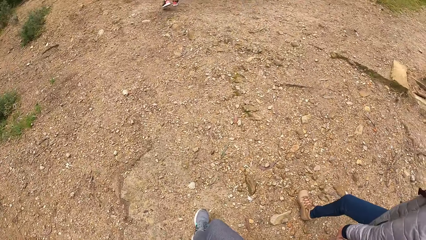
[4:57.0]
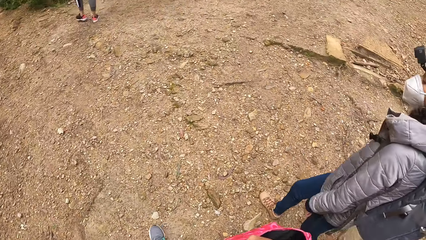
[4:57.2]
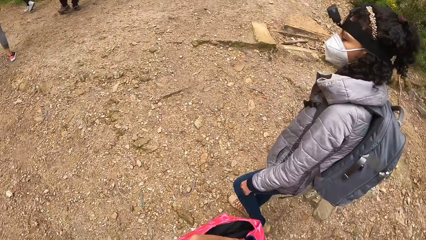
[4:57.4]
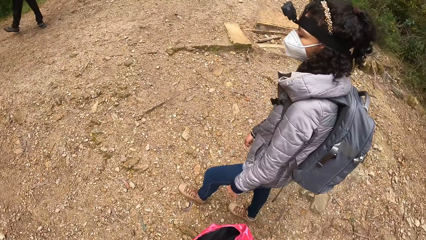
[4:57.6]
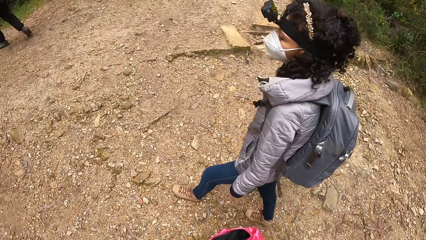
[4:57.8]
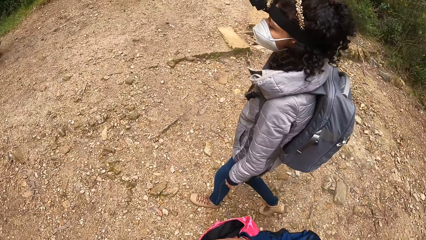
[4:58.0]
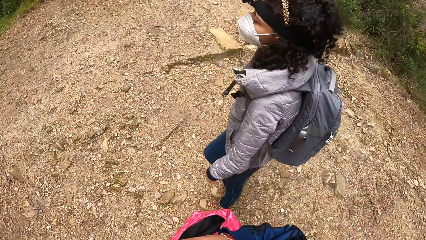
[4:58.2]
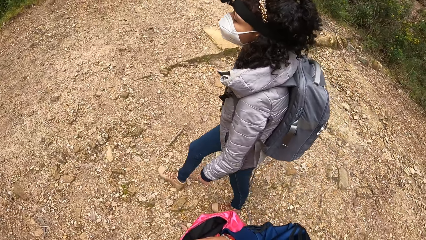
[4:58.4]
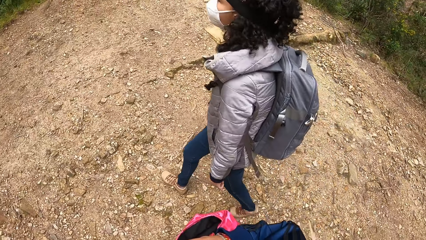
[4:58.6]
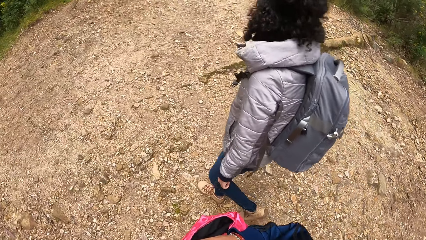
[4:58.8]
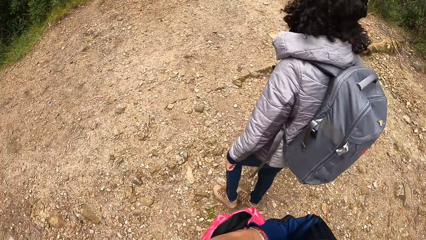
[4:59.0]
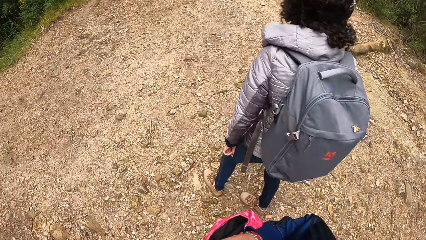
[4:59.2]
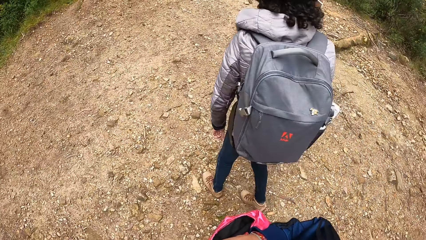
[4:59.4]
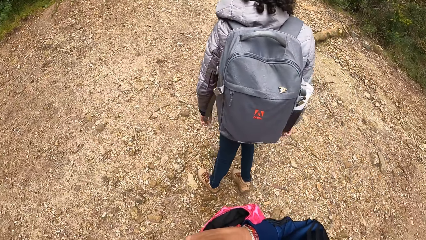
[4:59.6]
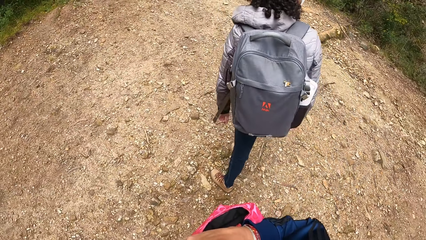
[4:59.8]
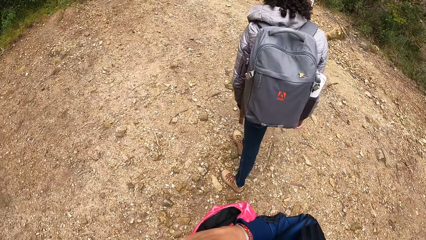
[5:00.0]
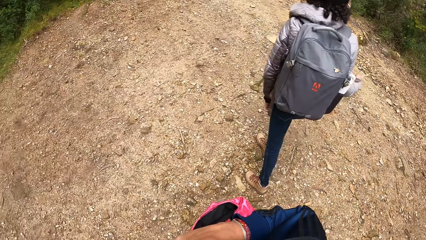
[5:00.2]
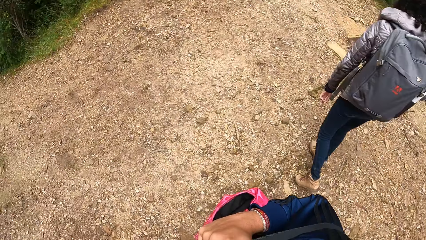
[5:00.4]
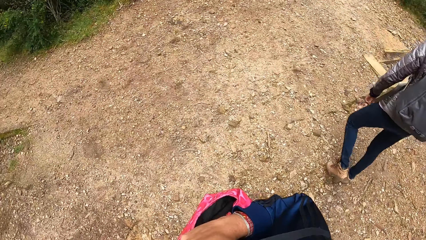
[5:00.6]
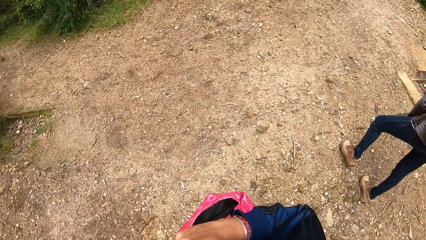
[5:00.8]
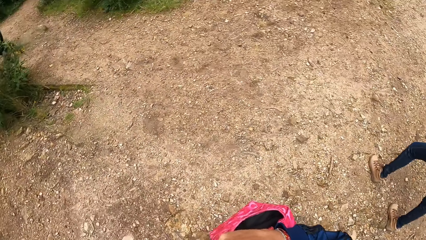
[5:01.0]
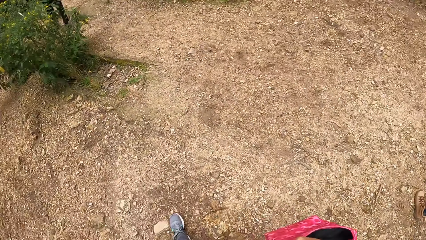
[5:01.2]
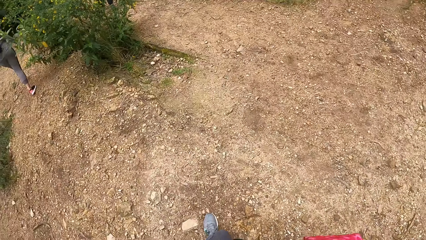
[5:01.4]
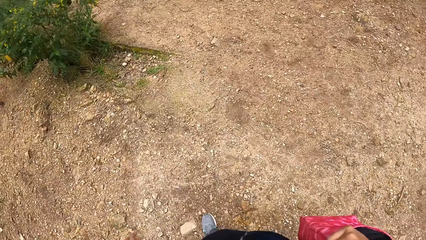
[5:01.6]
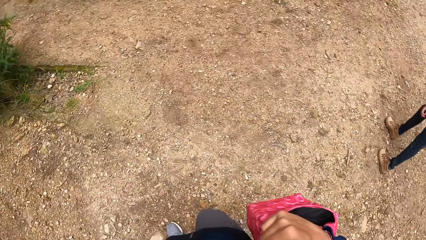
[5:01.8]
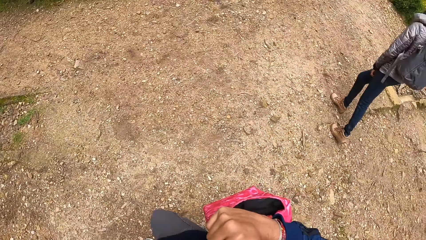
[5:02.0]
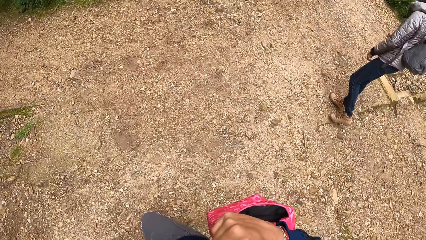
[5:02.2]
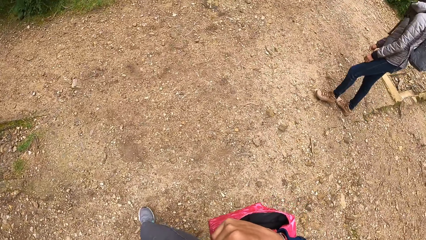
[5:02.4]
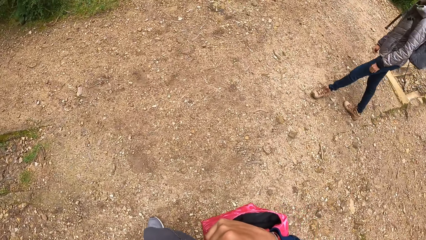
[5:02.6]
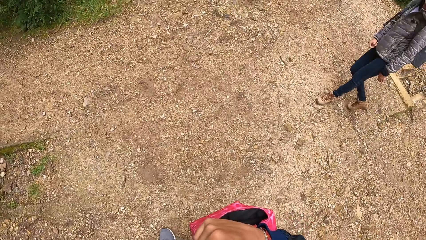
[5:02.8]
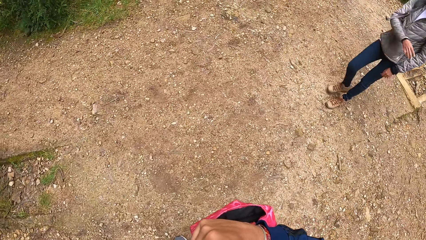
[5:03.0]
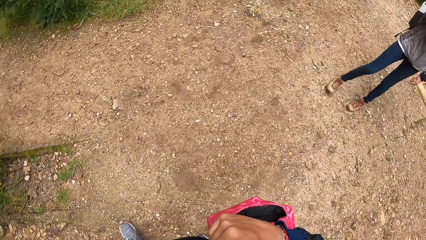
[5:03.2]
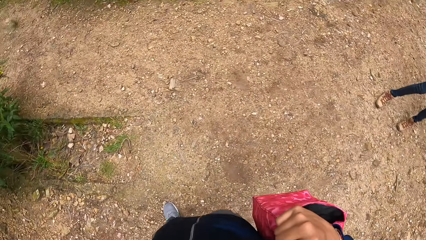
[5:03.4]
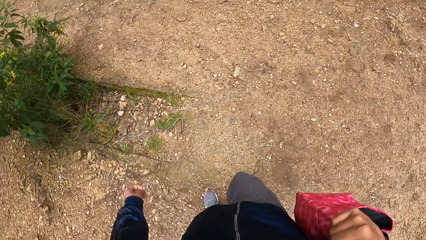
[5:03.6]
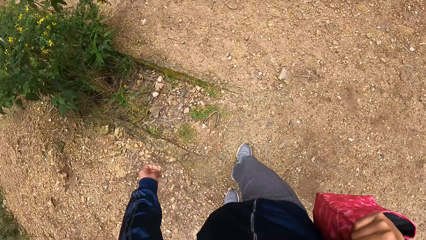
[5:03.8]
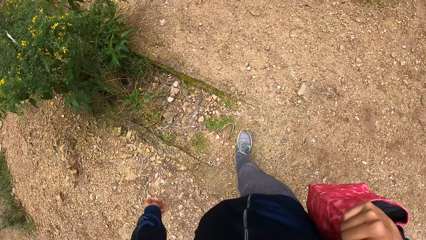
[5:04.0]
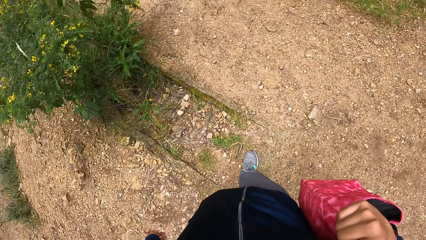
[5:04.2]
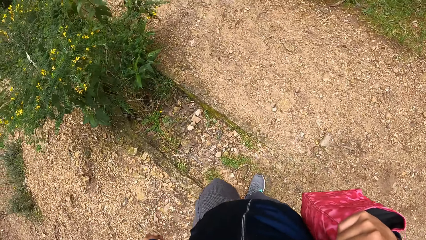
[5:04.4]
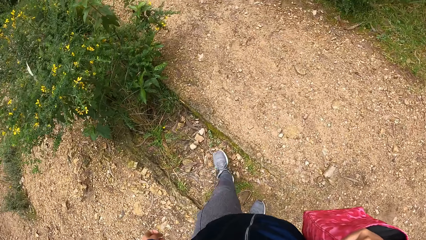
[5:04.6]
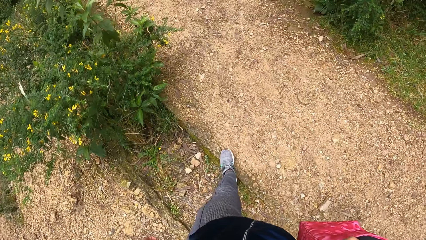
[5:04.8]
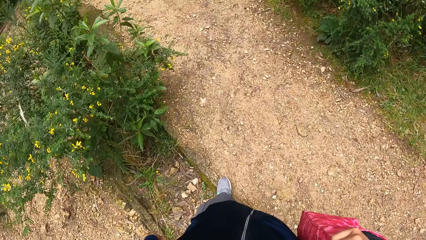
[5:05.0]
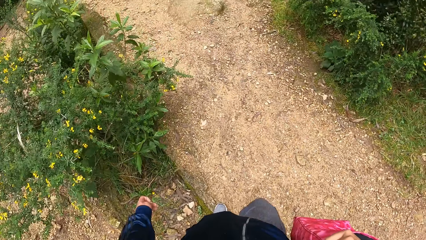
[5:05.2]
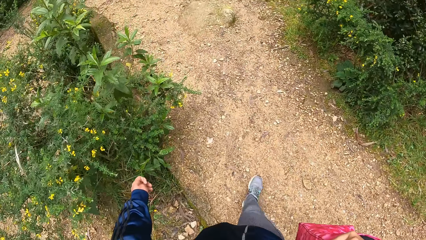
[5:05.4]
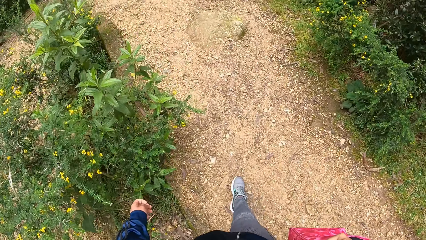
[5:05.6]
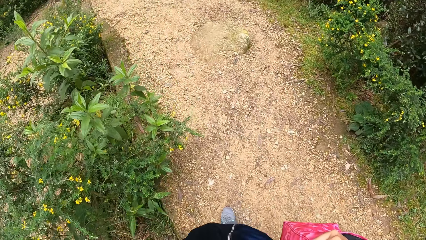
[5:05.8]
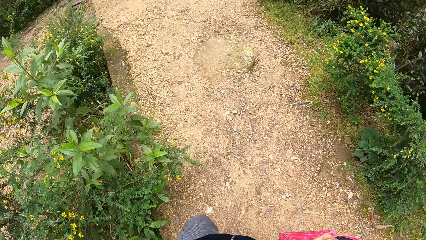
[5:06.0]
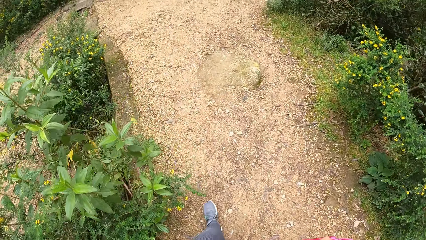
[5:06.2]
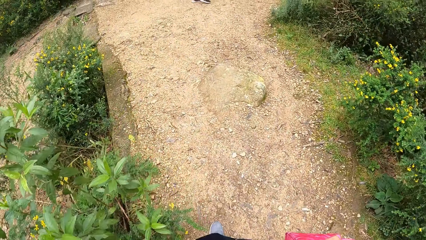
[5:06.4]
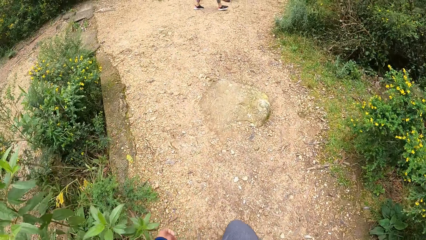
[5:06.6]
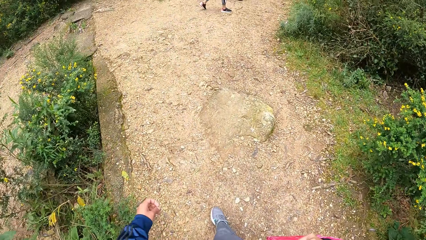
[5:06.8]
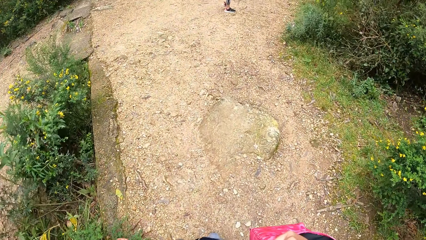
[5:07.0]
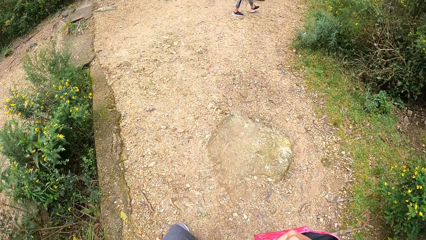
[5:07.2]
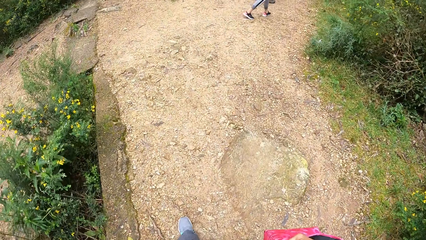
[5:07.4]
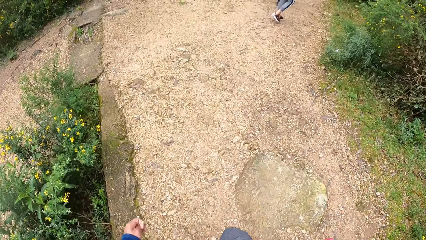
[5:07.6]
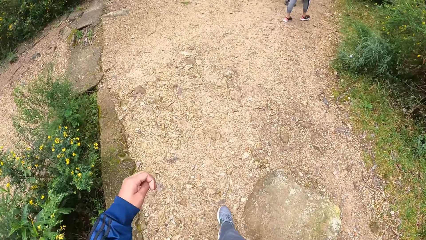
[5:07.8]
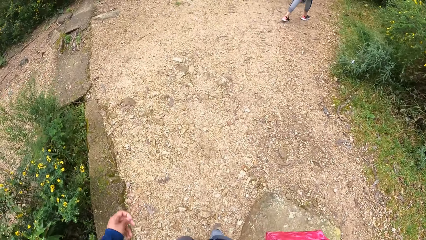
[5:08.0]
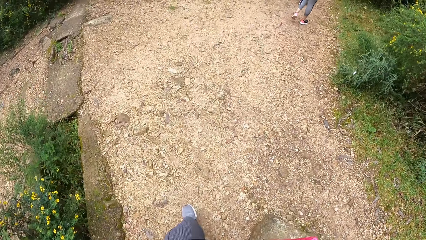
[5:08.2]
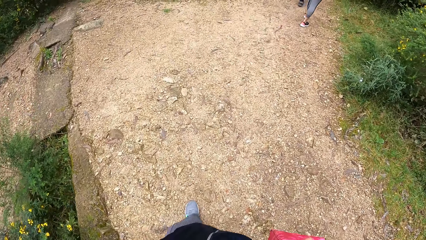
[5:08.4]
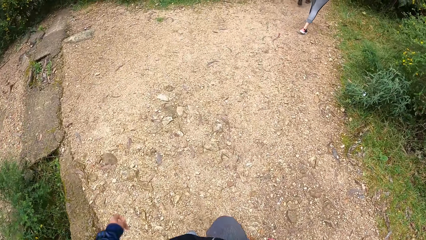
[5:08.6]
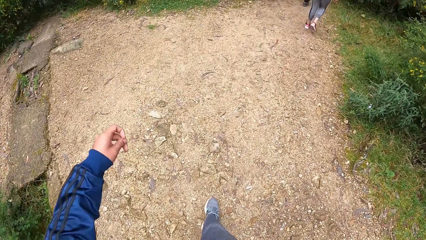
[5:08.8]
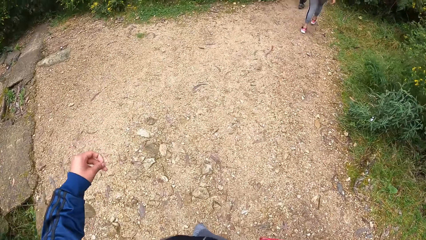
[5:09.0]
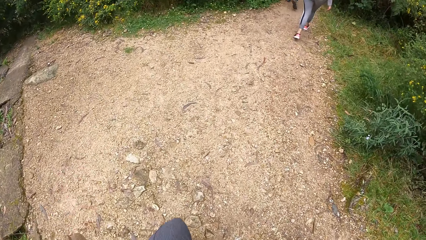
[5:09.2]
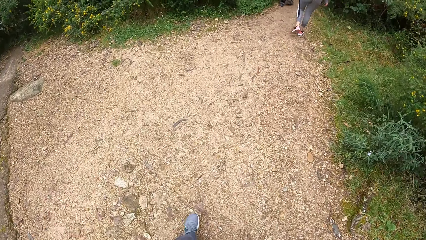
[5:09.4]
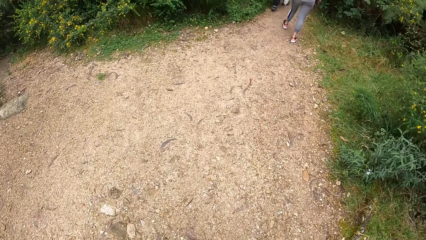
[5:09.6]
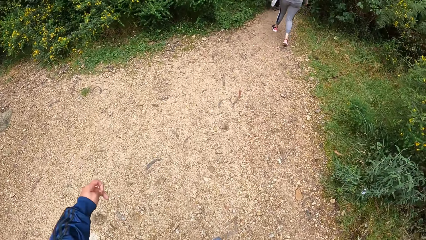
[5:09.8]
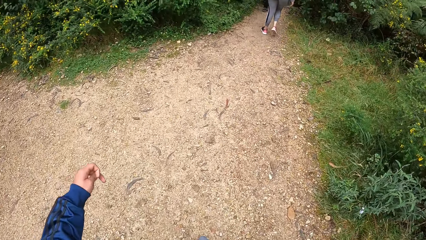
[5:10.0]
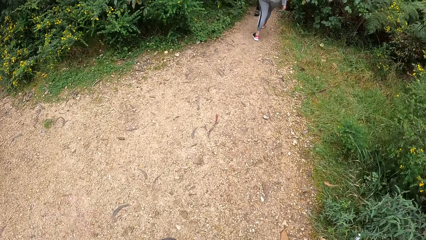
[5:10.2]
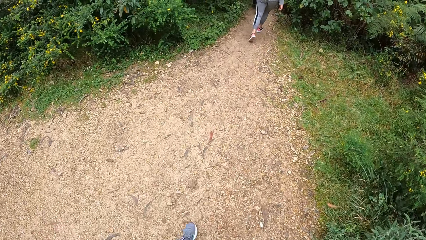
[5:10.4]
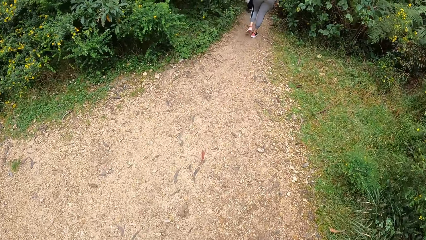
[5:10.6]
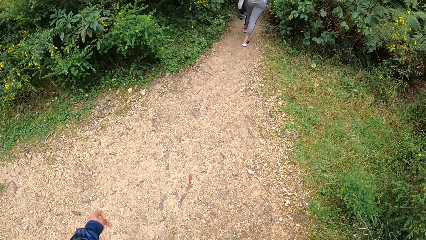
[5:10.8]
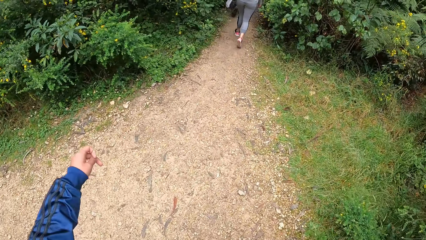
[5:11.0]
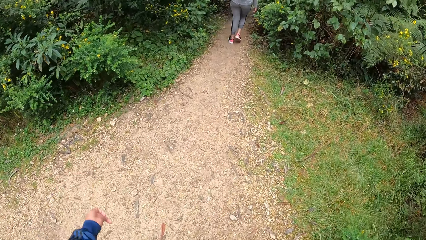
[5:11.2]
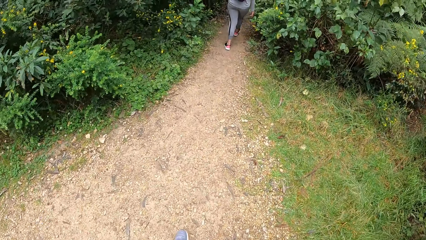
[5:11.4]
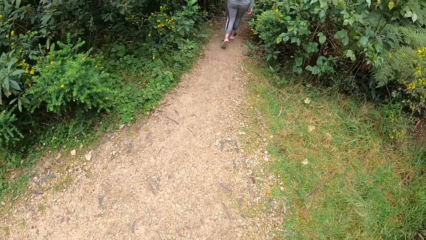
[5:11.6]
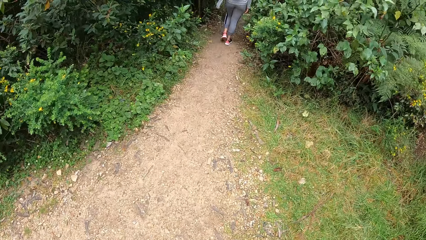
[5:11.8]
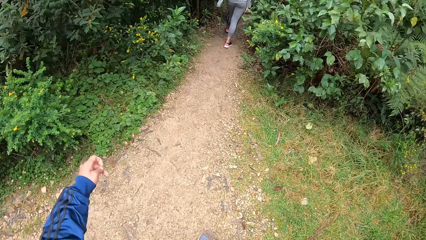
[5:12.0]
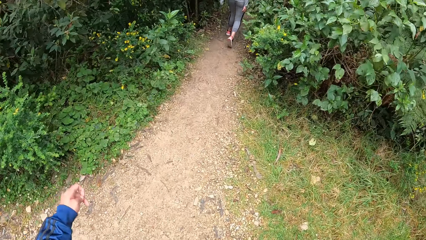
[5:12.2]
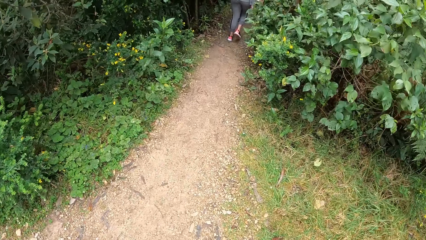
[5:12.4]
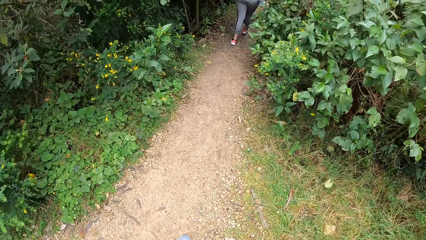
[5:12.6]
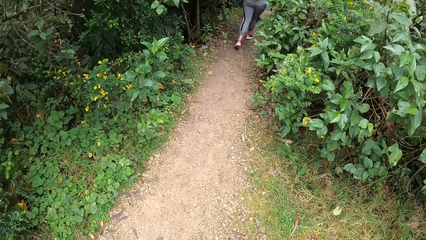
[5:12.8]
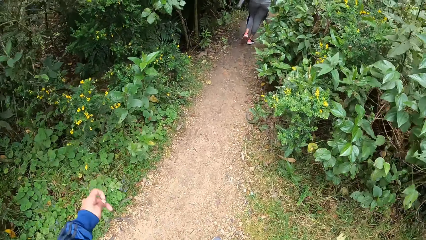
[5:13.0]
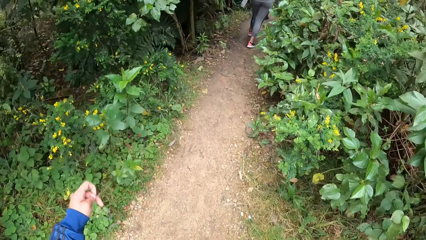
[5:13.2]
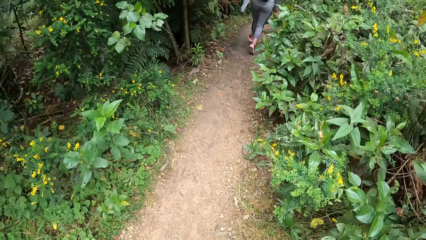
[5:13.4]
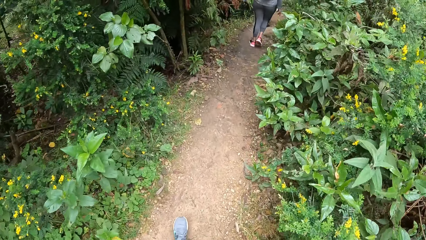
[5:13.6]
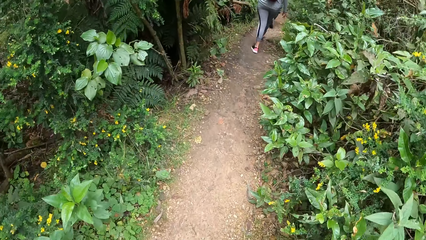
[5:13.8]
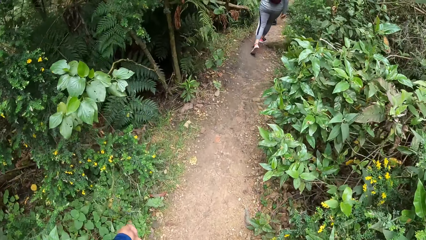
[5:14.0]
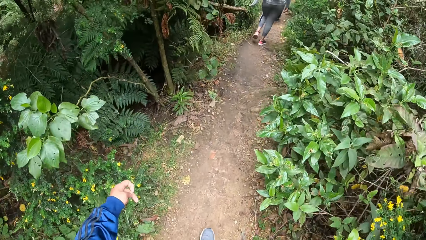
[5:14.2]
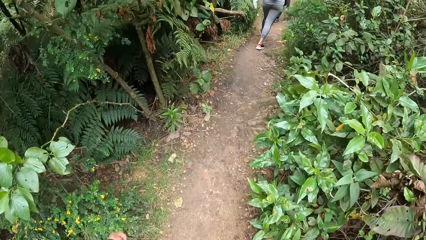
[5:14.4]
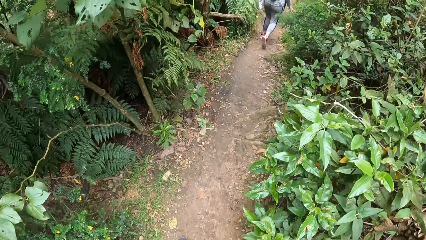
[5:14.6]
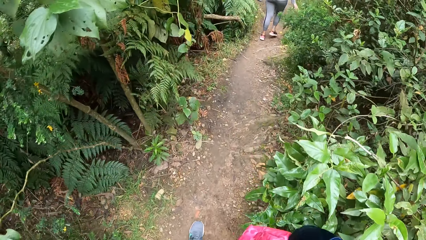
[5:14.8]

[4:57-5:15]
The camera wearer holds a pink bag in his right hand. He swings his left hand. He walks into a bush path with the group of people.
